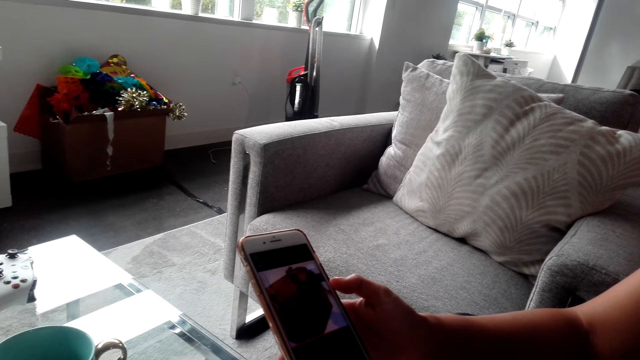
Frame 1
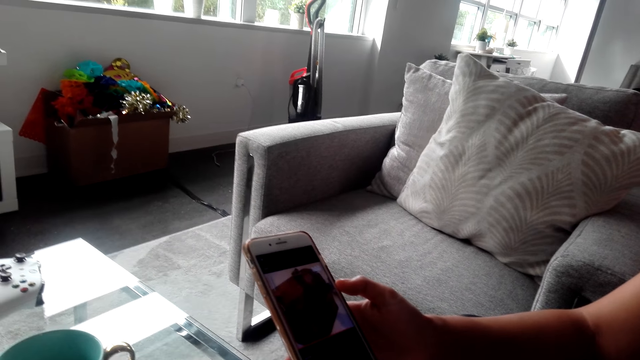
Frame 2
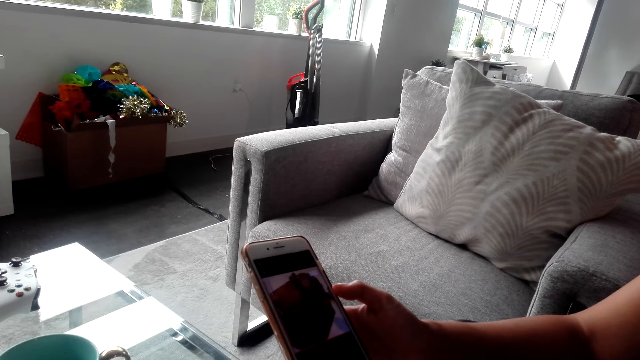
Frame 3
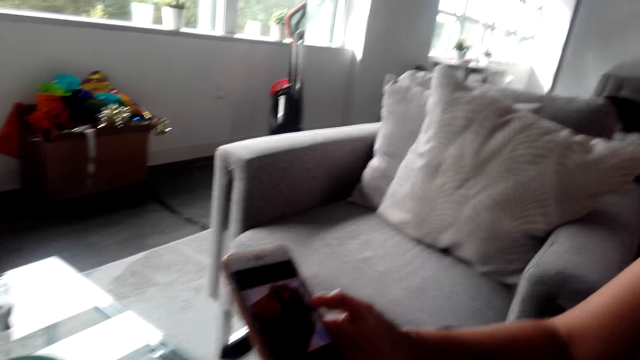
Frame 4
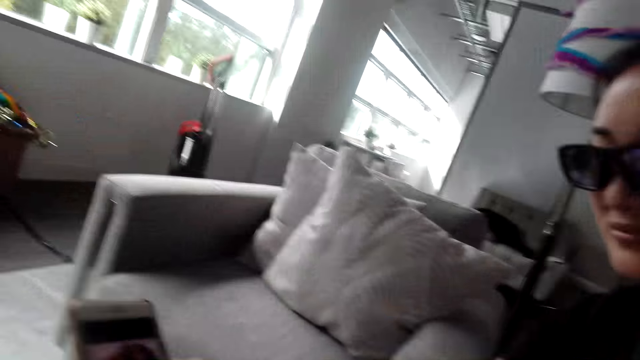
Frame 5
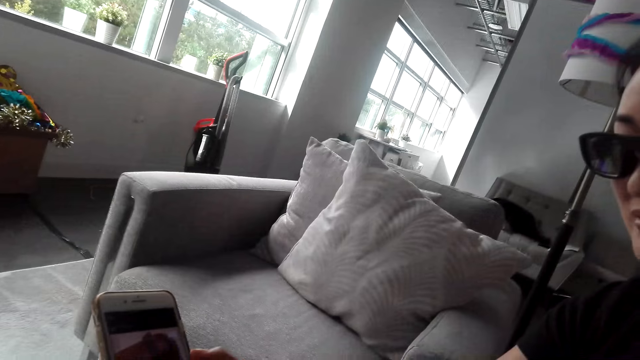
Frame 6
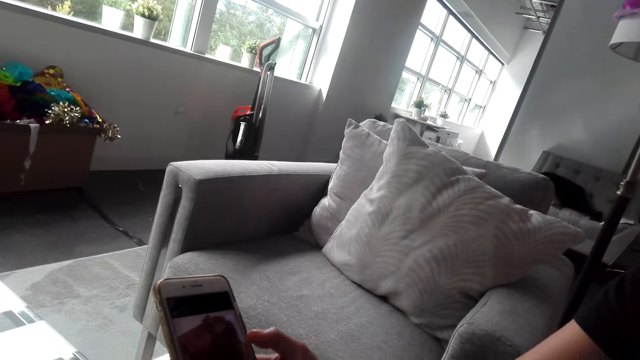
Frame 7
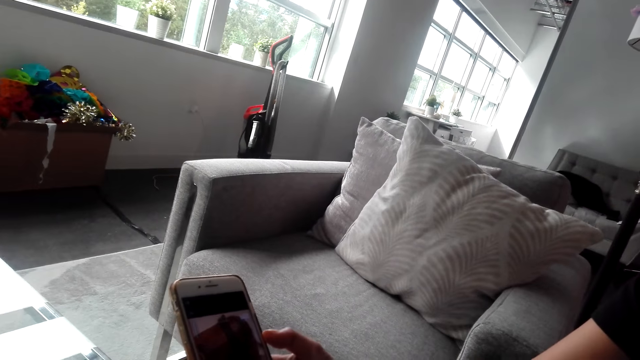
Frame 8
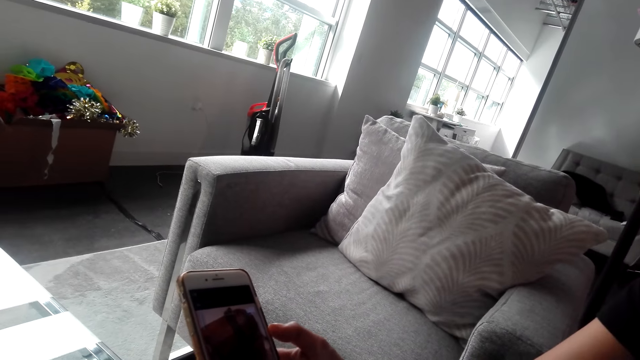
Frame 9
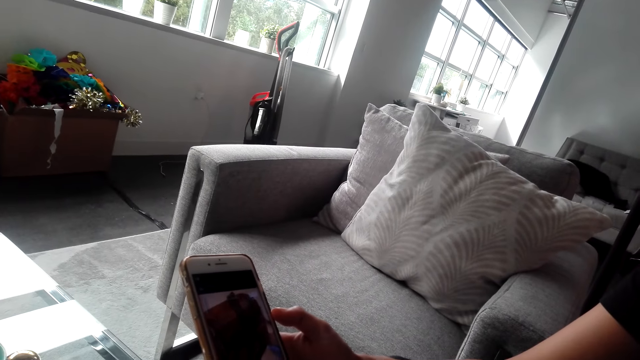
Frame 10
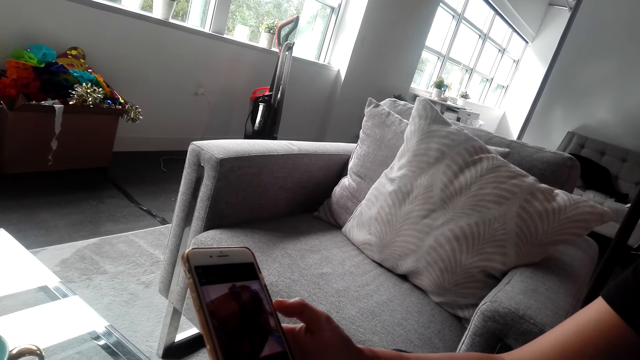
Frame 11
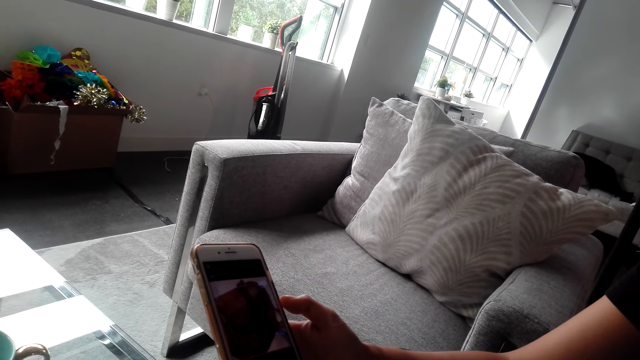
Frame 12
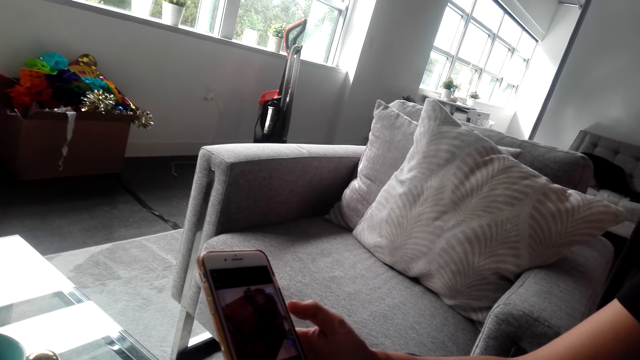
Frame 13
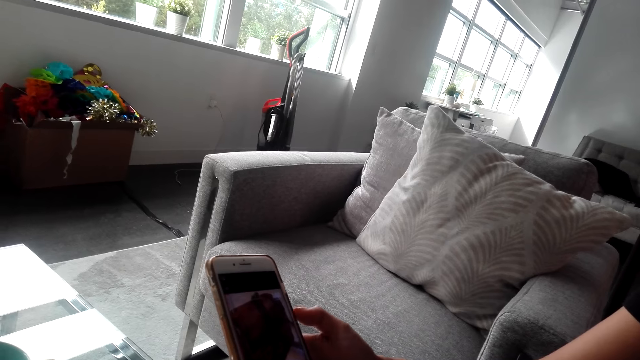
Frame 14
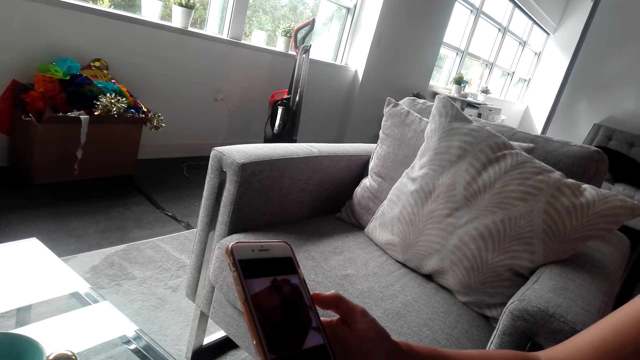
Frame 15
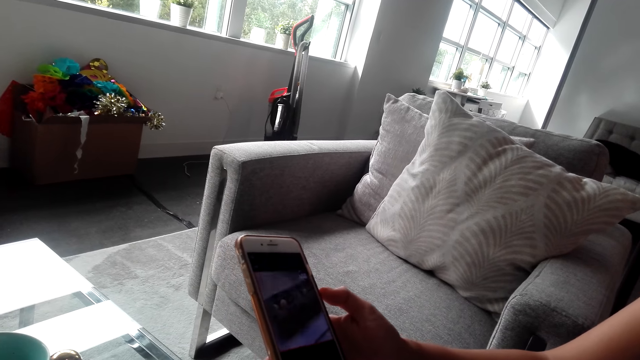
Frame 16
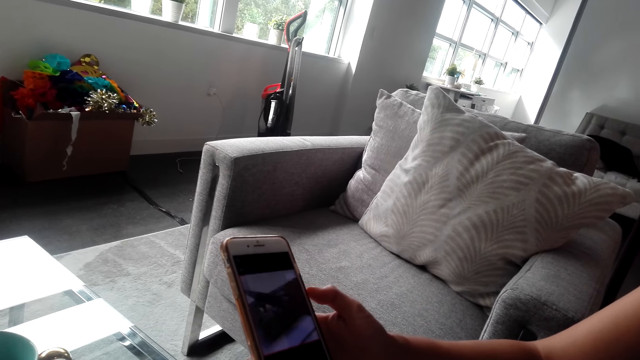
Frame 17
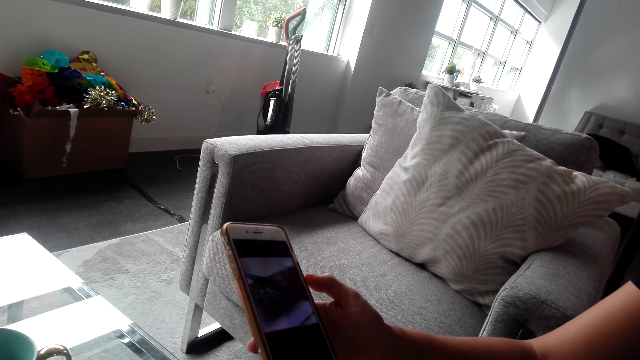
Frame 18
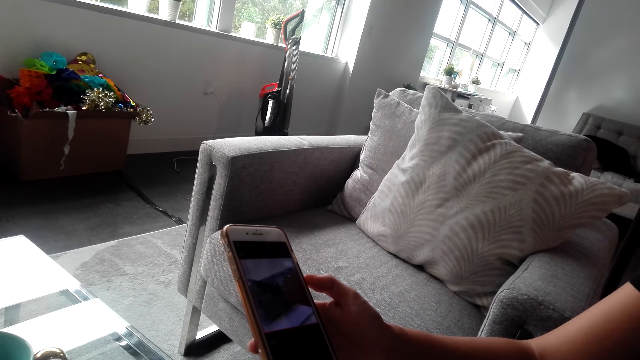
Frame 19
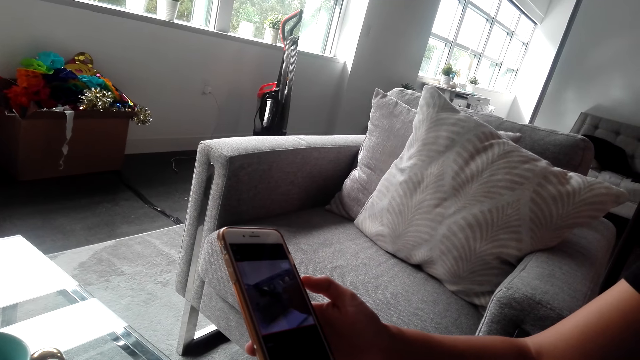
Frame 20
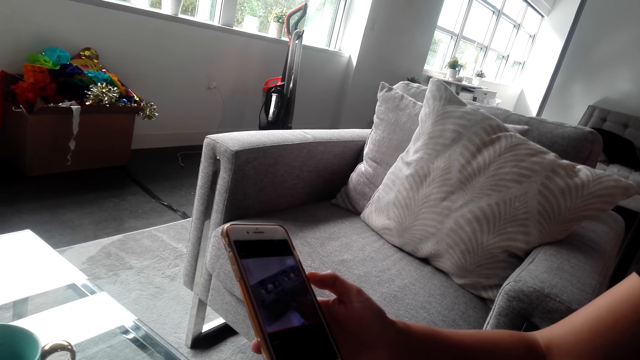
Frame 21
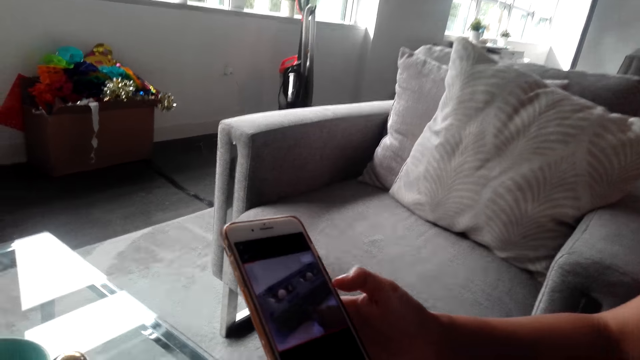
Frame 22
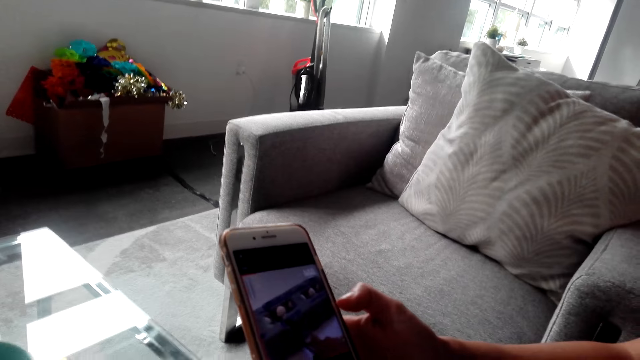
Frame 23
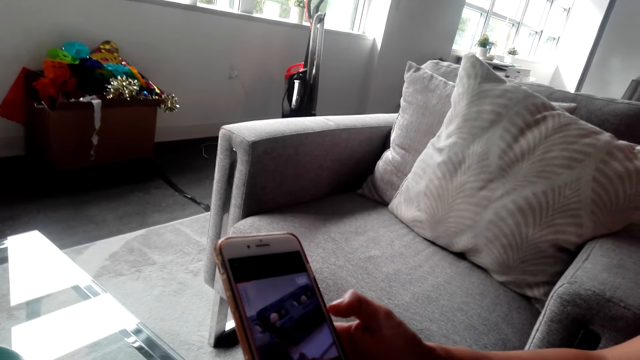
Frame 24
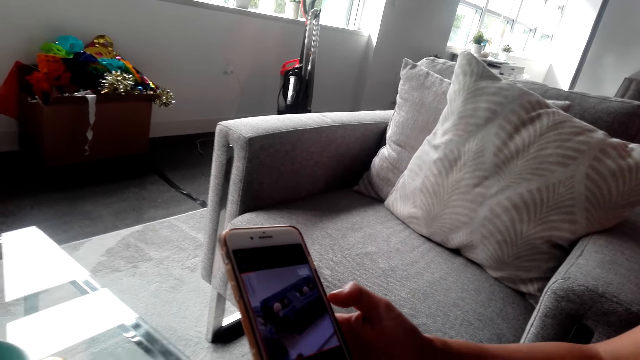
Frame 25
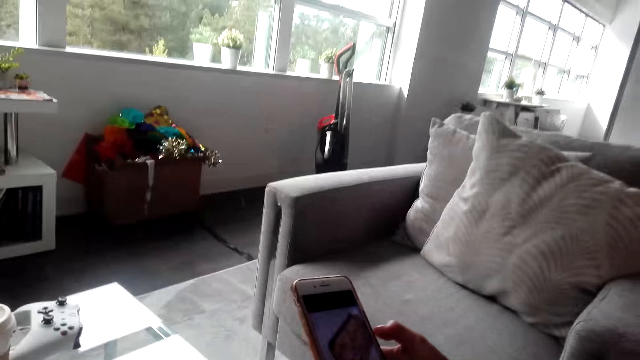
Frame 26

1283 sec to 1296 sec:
The camera wearer interacts with a lady. The lady watches a video in the phone.

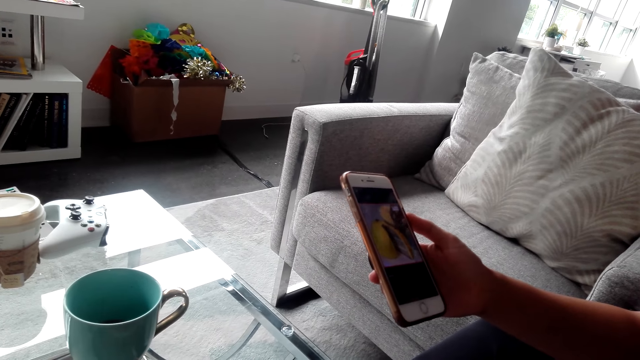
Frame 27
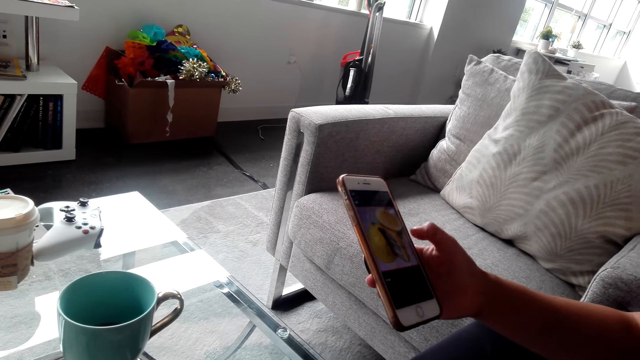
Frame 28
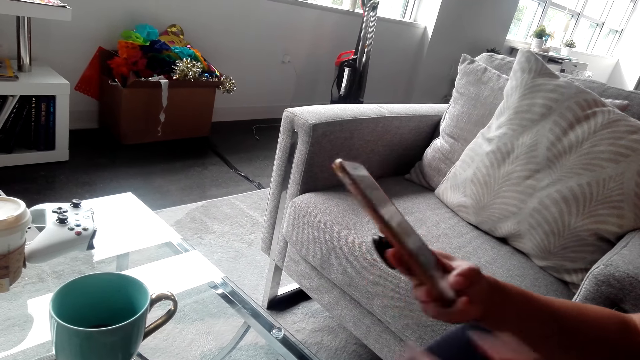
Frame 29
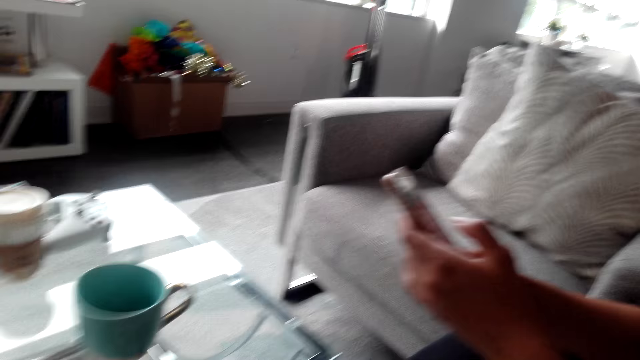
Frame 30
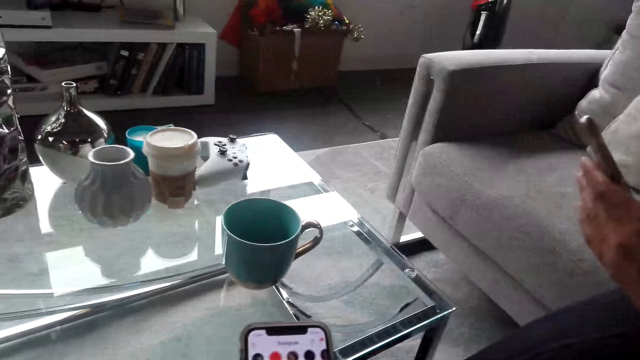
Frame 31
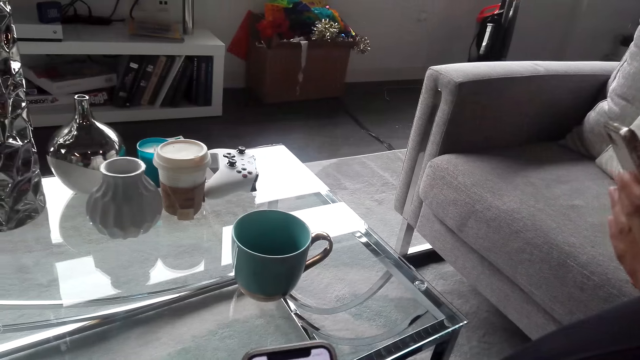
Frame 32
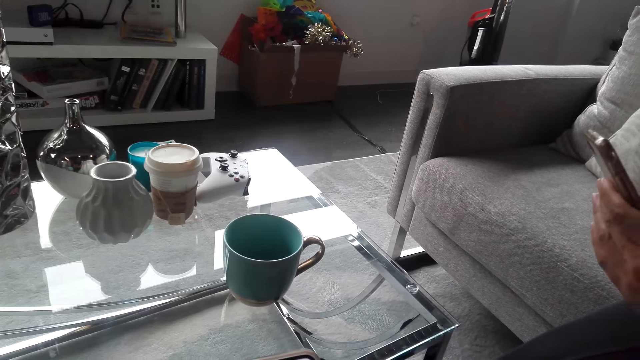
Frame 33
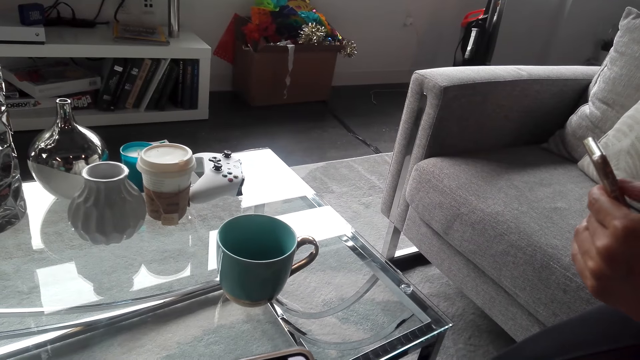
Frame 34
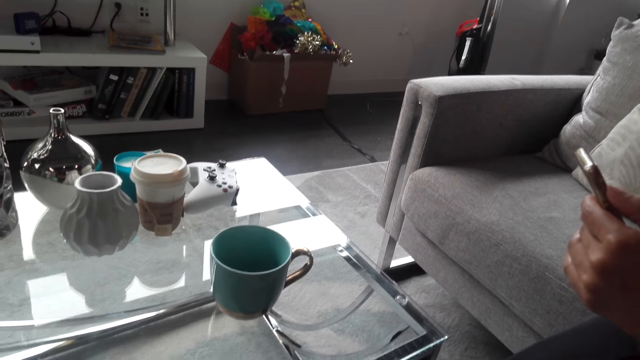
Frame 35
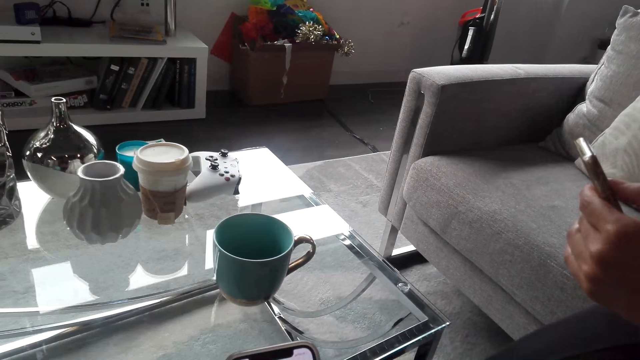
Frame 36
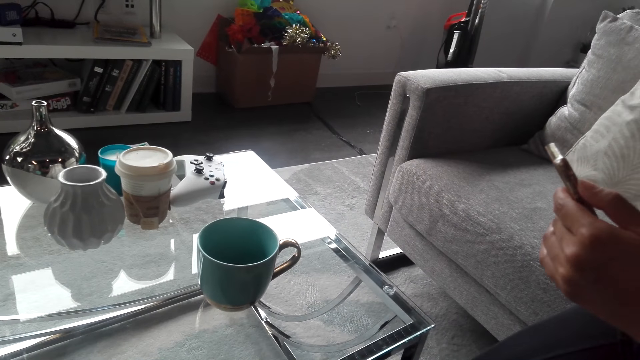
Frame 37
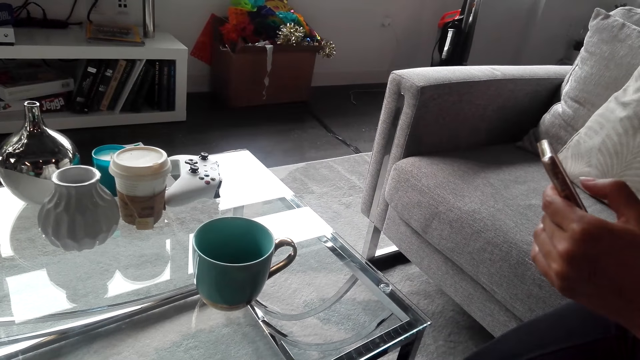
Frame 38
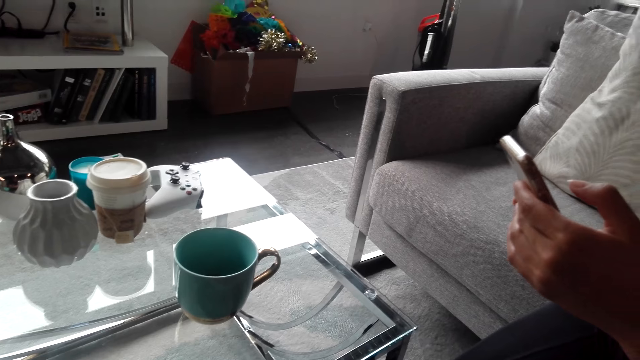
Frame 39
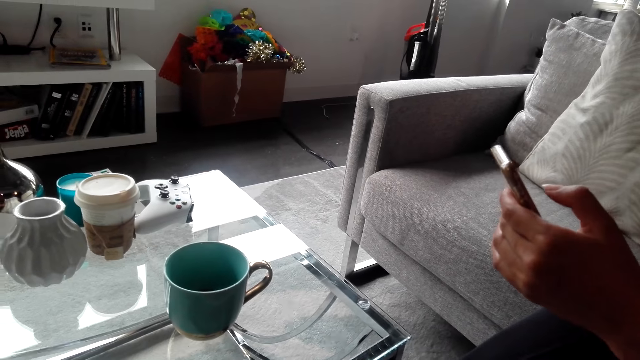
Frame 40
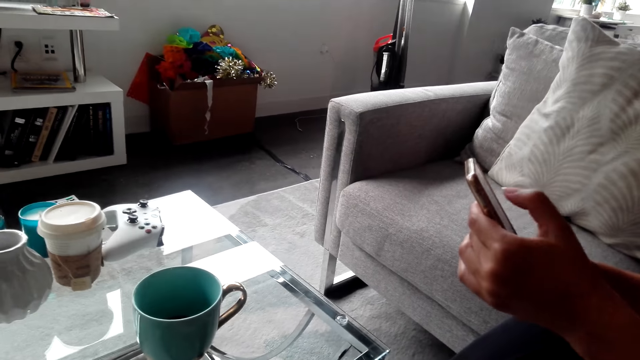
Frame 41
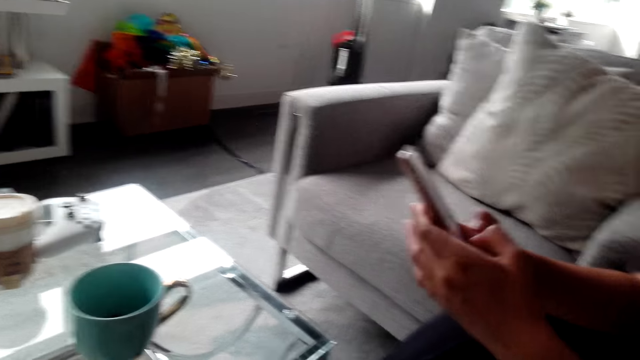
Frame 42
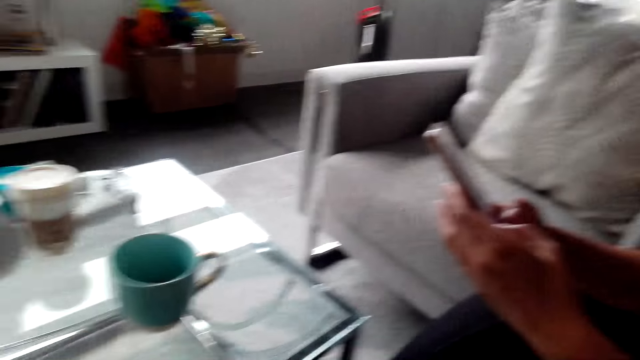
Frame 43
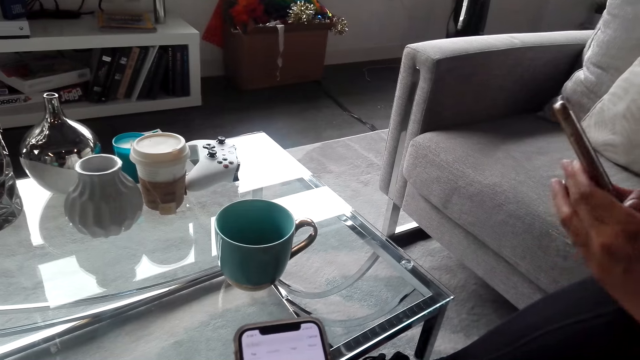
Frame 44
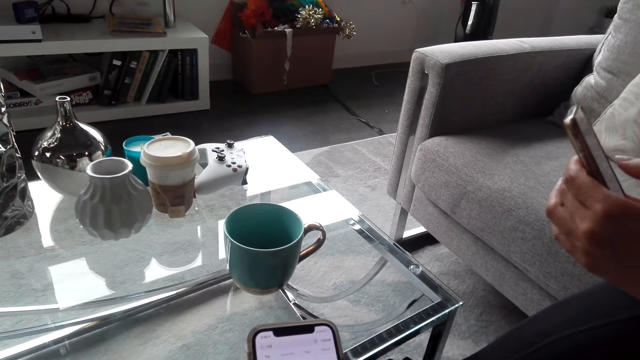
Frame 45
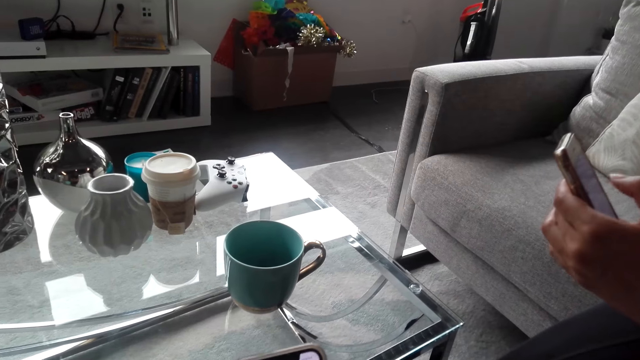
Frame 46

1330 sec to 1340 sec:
A lady uses the phone. The camera wearer looks on.
